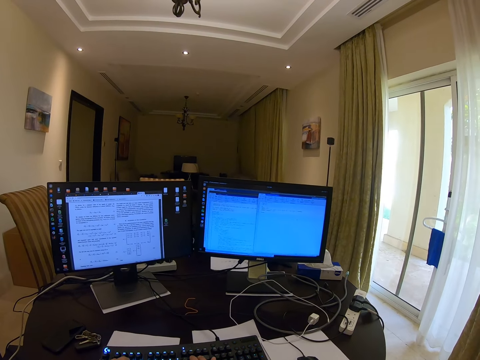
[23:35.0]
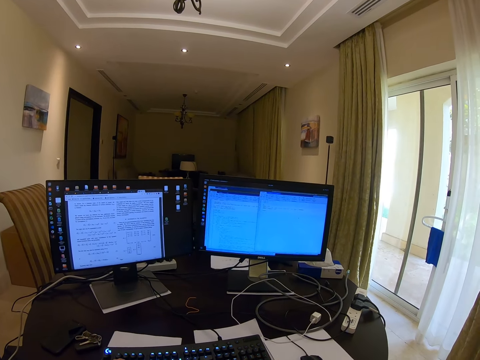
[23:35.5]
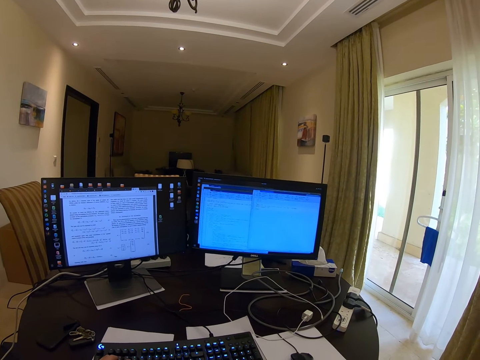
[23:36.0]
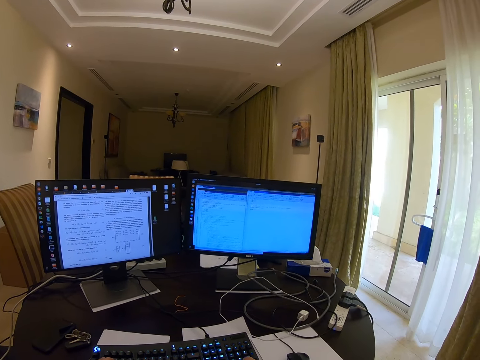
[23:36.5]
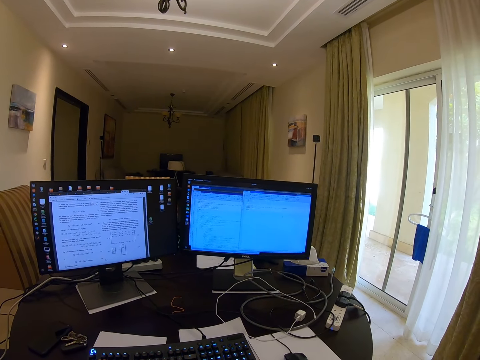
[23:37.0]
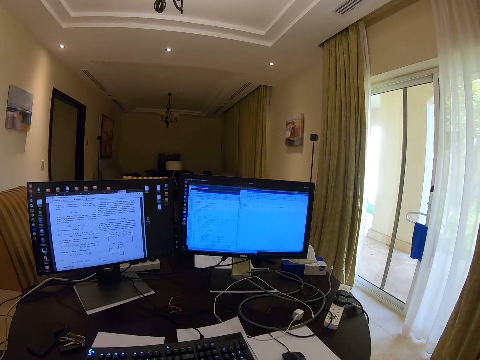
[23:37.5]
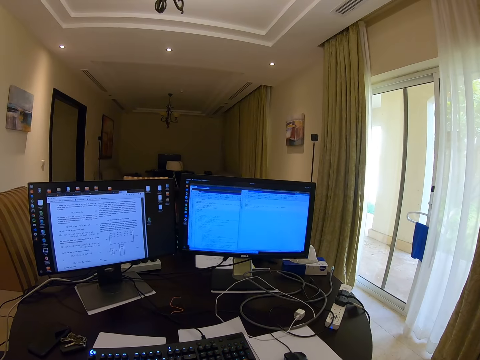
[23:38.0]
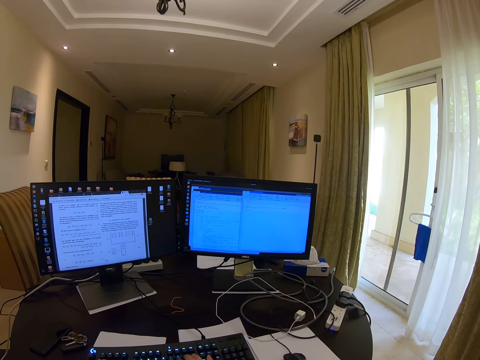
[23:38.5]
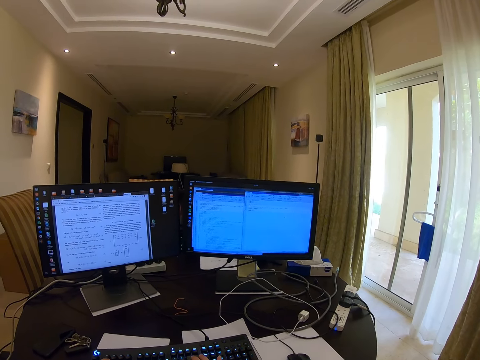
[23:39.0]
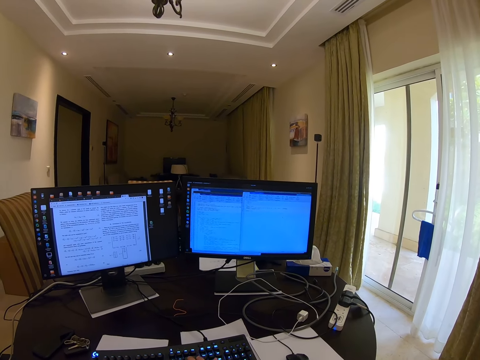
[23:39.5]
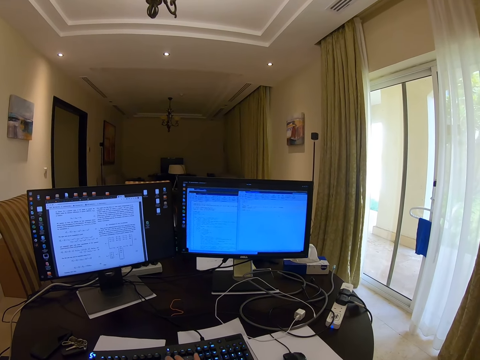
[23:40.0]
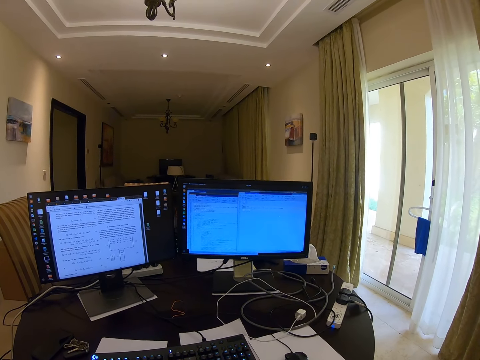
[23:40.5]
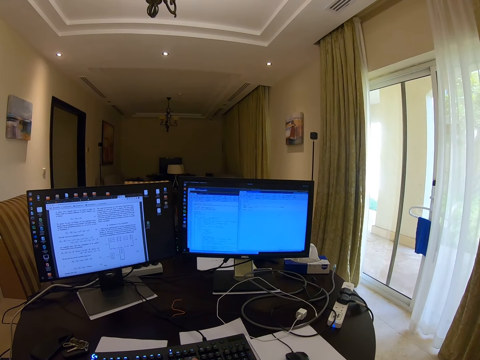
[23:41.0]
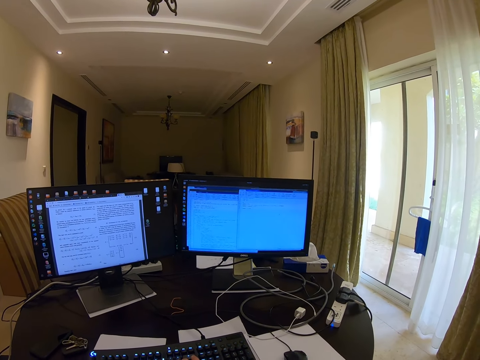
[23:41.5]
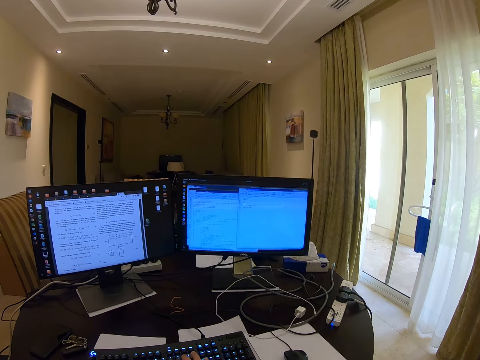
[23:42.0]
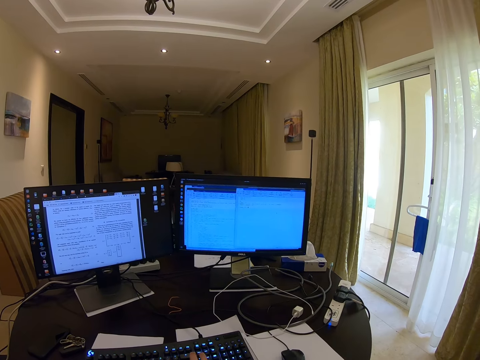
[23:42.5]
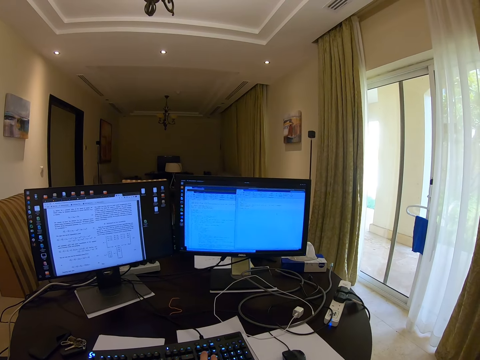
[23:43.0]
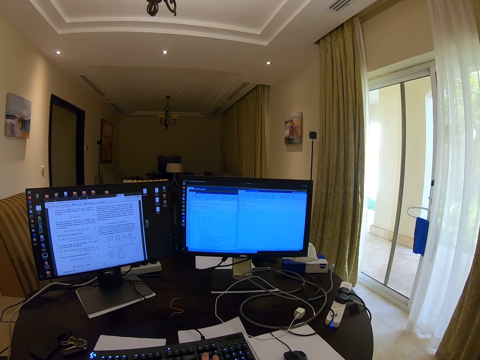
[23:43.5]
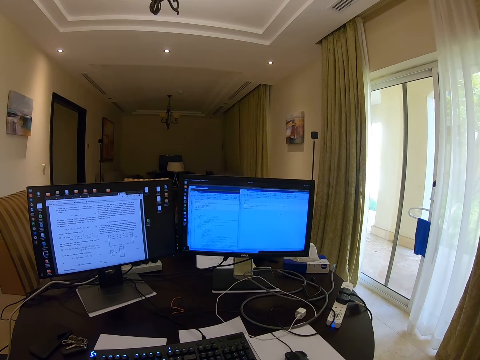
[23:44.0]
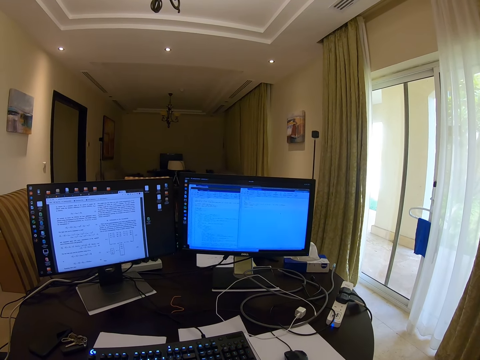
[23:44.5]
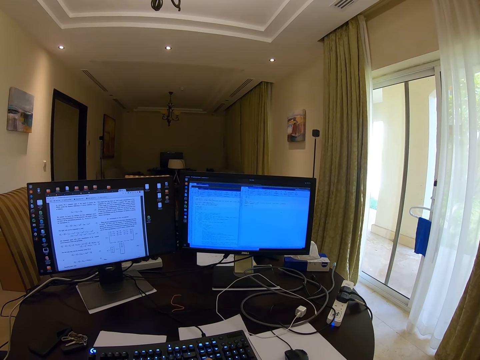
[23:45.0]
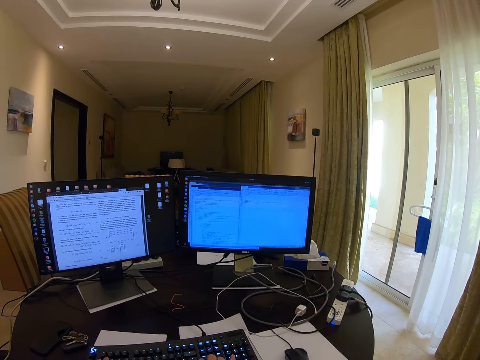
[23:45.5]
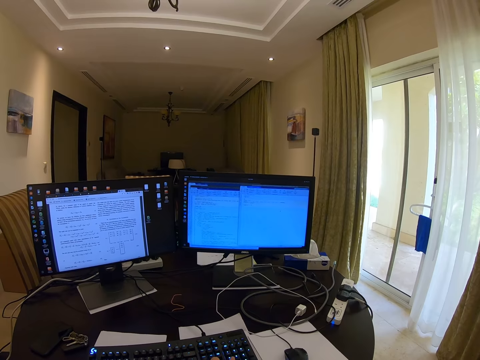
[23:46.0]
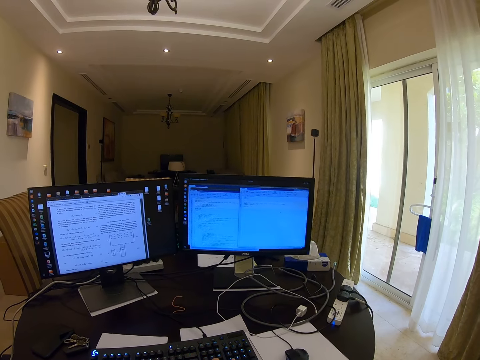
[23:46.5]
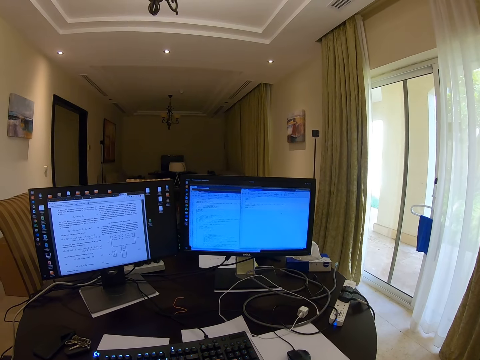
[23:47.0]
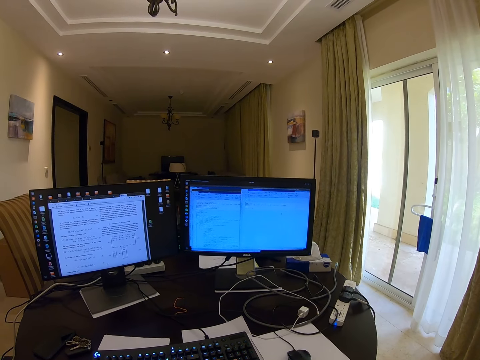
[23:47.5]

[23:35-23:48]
The camera wearer types on the keyboard. They type on the keyboard again.

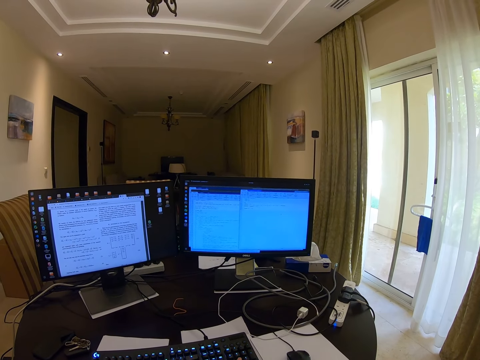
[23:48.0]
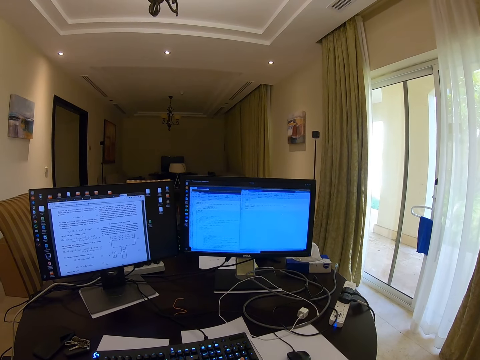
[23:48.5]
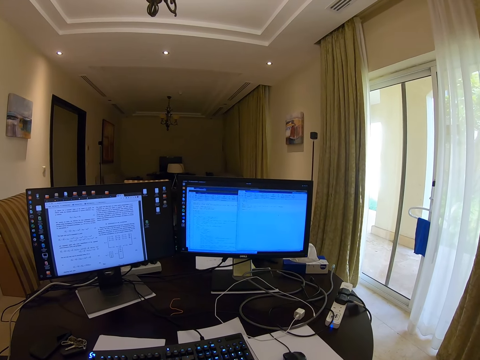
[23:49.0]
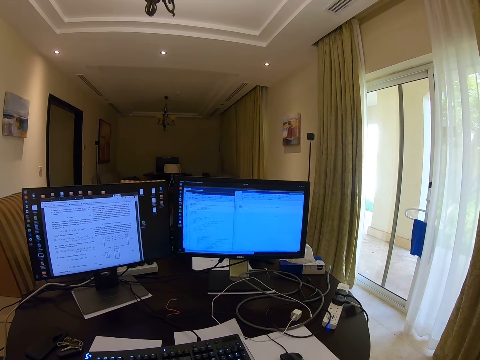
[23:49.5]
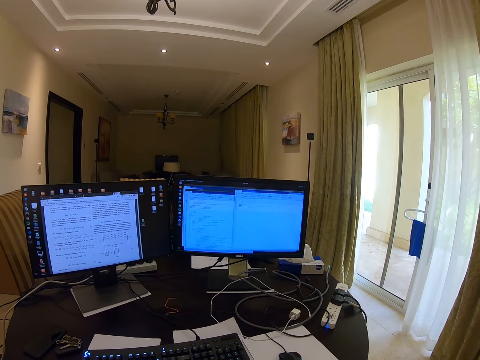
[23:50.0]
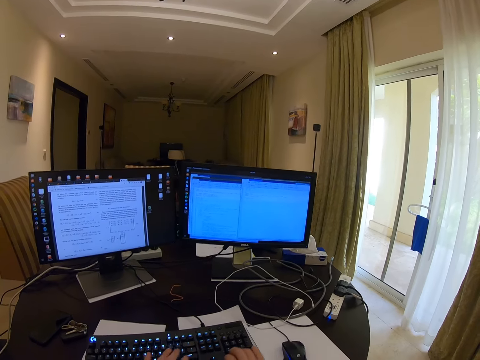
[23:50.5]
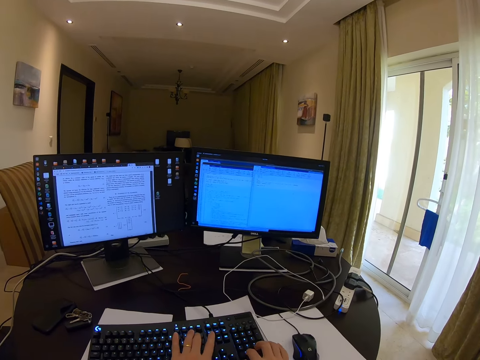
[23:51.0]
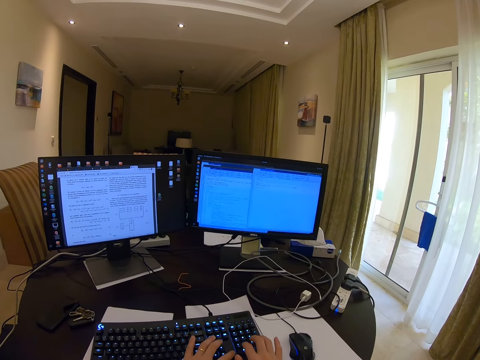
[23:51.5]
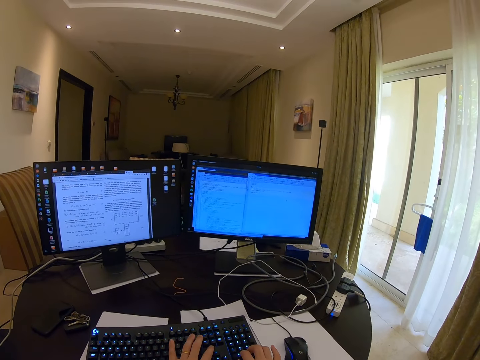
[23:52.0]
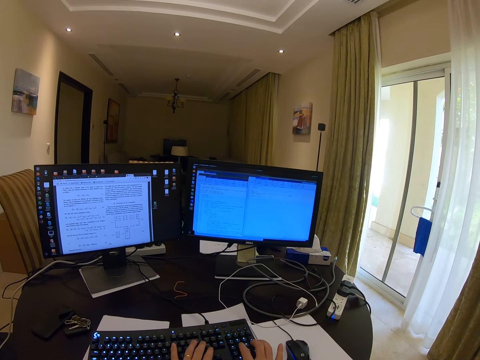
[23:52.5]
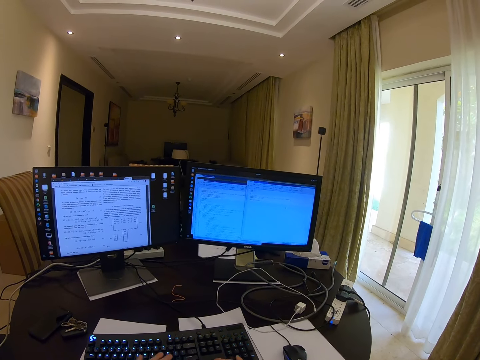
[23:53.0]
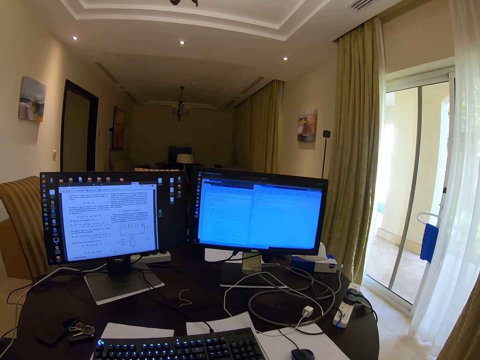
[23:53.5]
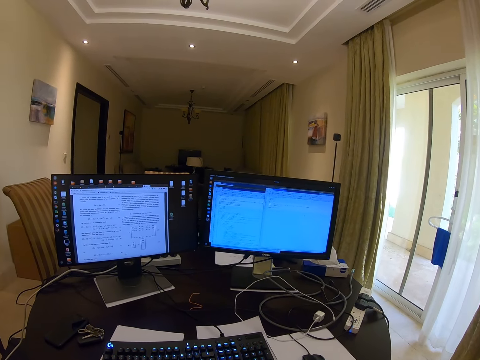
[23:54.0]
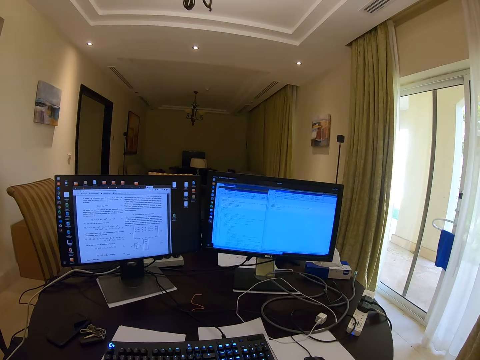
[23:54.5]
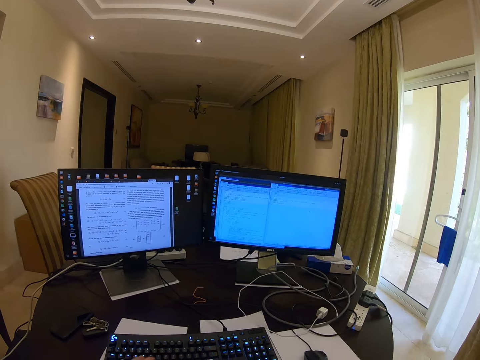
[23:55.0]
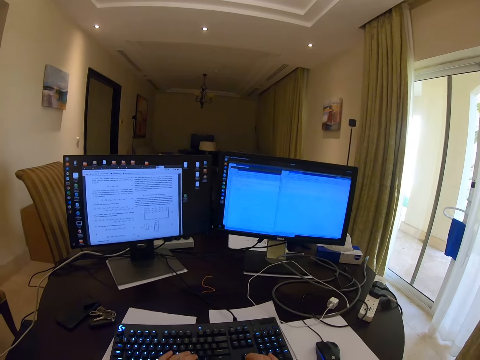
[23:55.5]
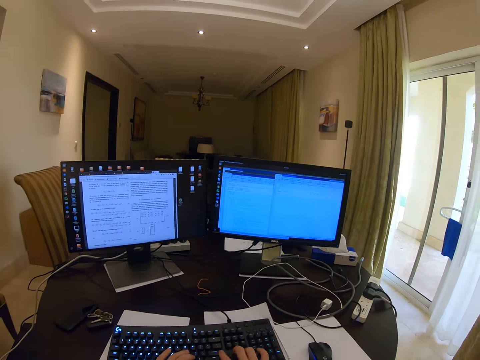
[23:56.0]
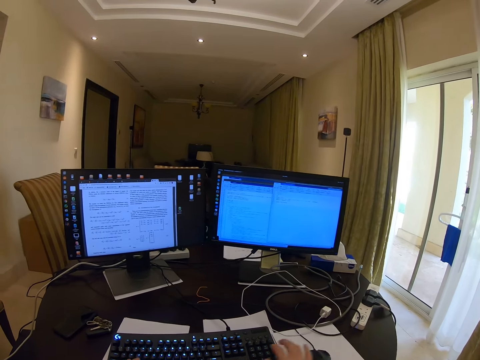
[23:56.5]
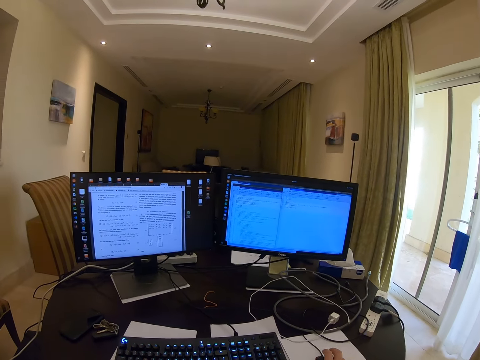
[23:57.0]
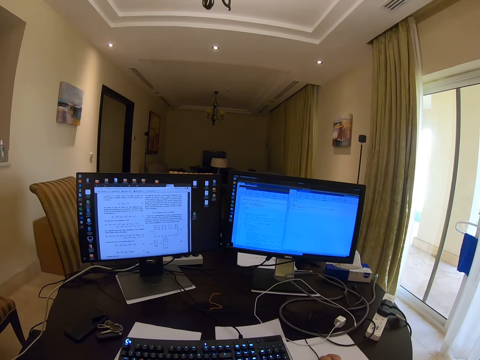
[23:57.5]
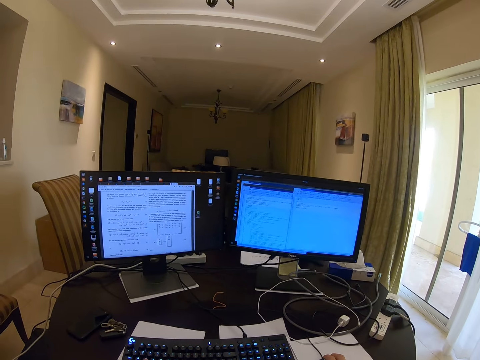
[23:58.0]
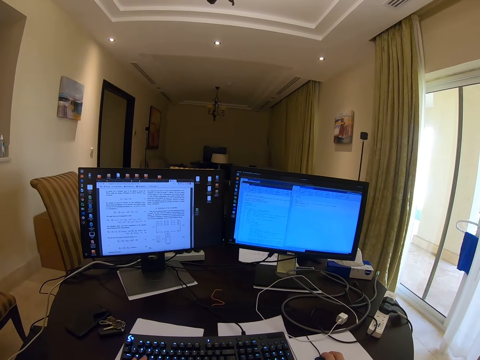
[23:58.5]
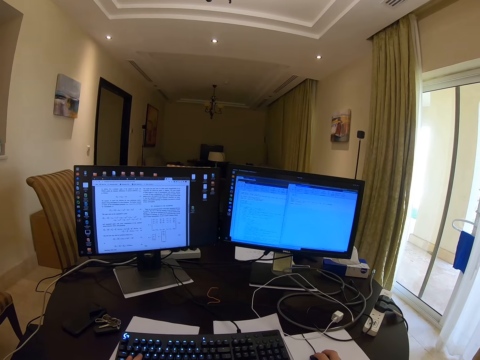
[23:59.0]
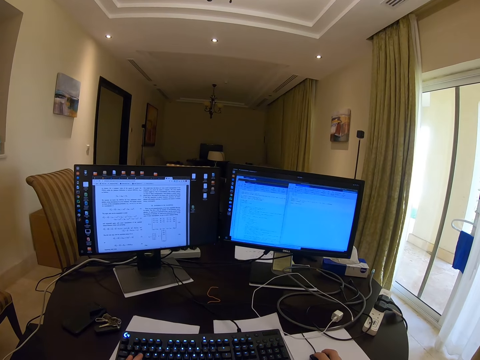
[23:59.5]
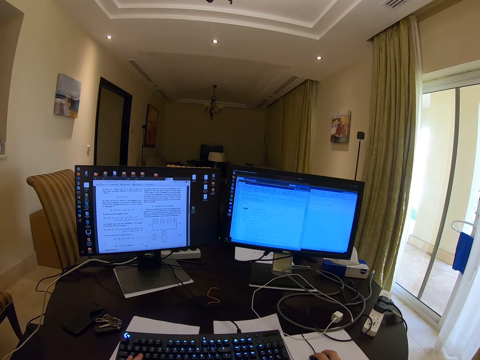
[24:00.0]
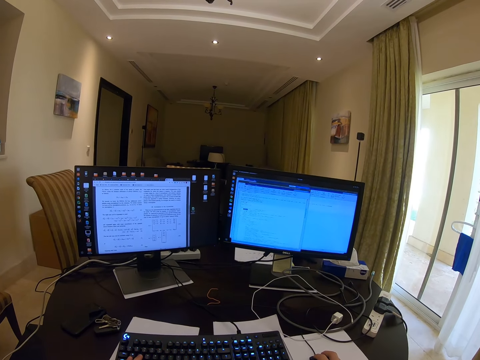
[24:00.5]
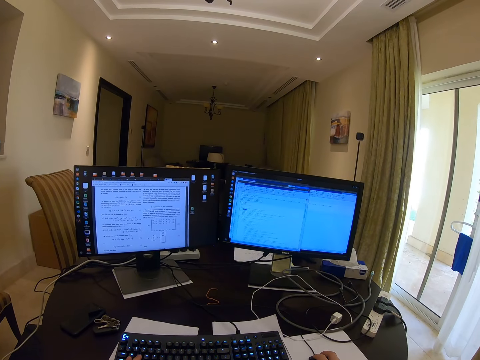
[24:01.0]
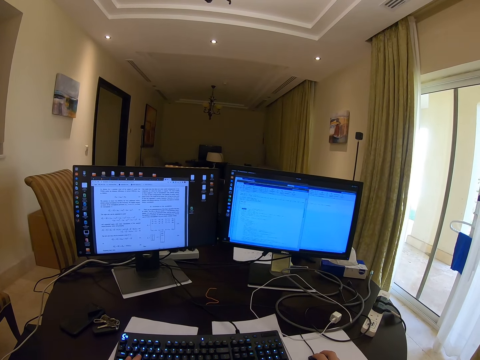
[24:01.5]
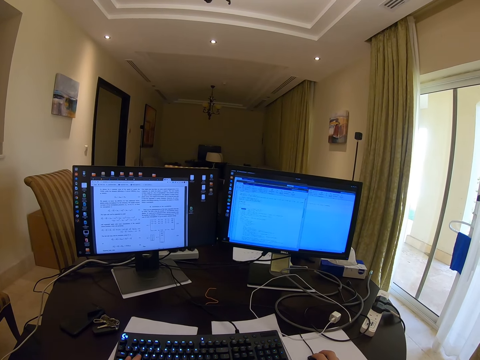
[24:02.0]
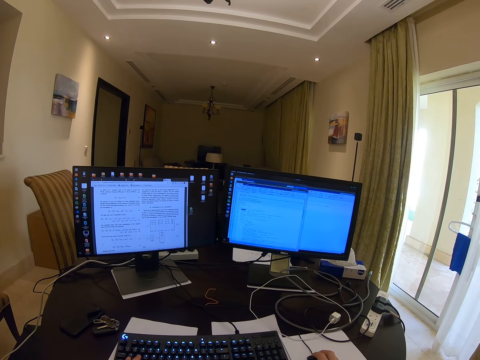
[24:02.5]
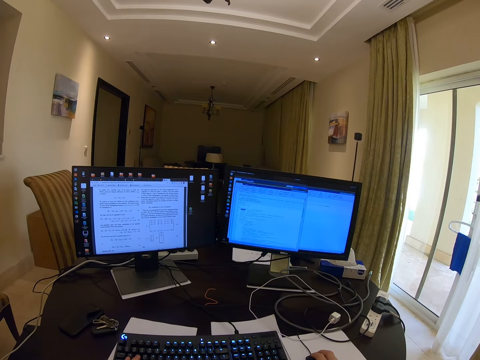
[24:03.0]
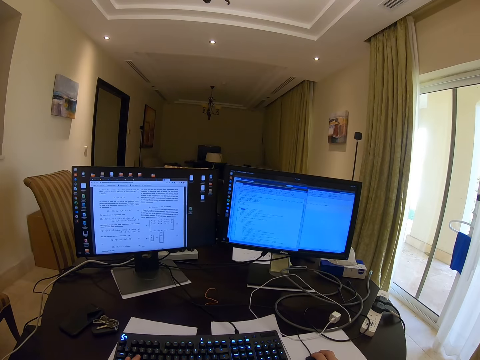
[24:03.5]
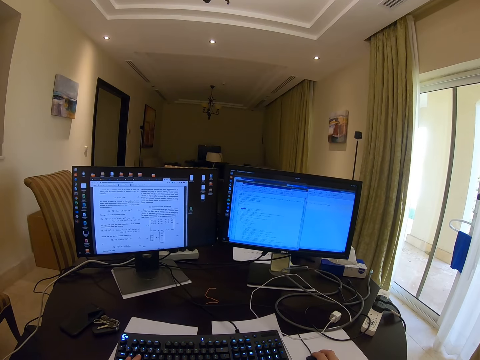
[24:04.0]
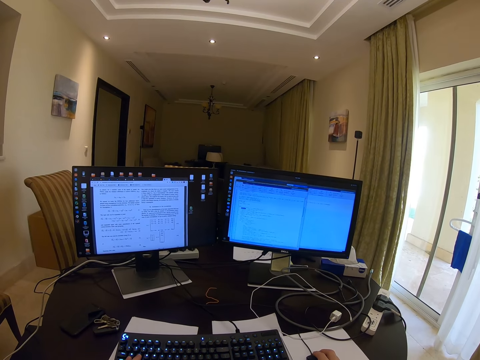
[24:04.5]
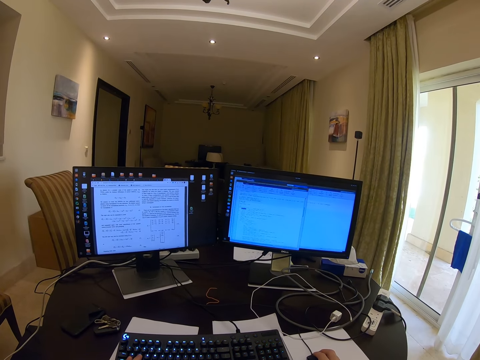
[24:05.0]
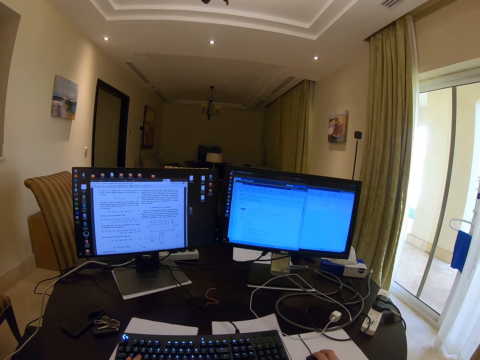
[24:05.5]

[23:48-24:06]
The camera wearer types on the keyboard. They drag the mouse.
